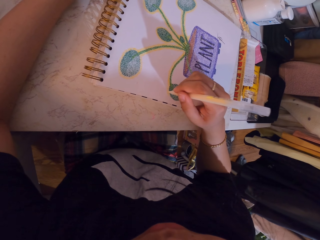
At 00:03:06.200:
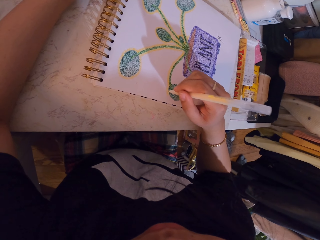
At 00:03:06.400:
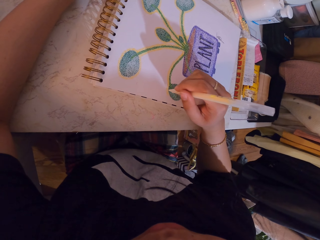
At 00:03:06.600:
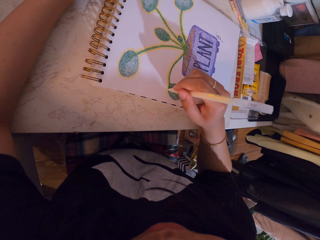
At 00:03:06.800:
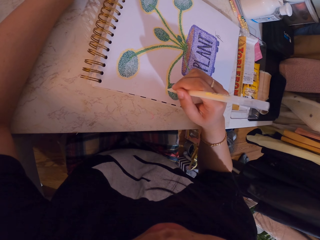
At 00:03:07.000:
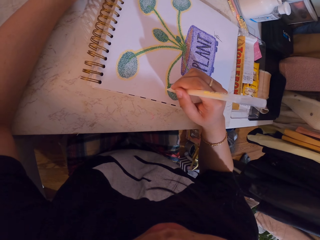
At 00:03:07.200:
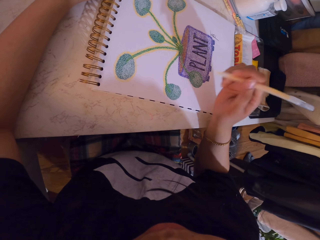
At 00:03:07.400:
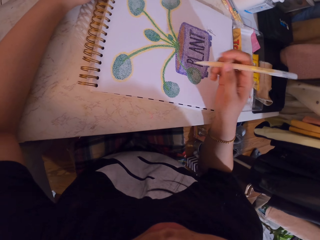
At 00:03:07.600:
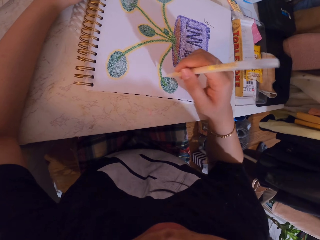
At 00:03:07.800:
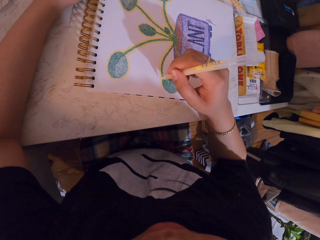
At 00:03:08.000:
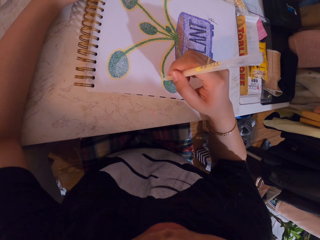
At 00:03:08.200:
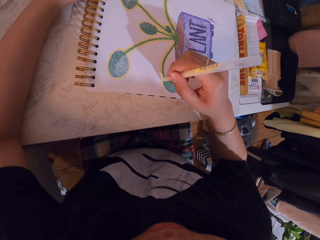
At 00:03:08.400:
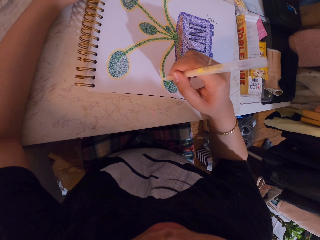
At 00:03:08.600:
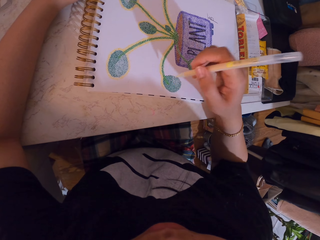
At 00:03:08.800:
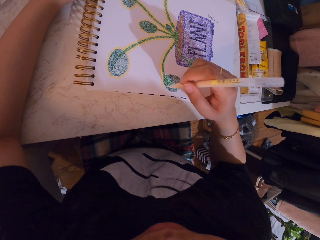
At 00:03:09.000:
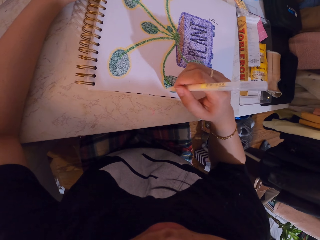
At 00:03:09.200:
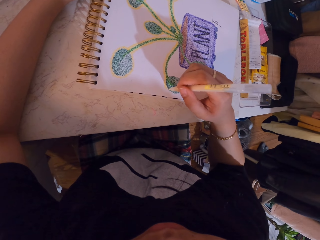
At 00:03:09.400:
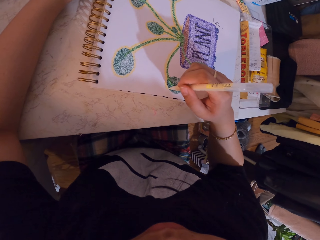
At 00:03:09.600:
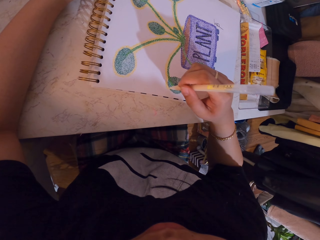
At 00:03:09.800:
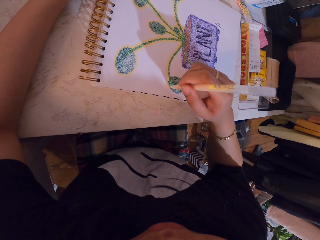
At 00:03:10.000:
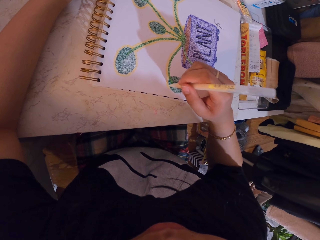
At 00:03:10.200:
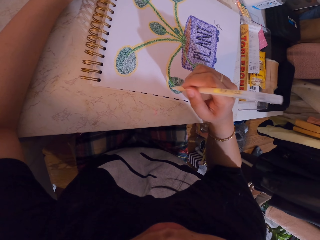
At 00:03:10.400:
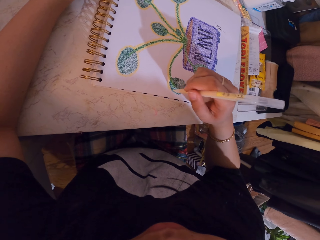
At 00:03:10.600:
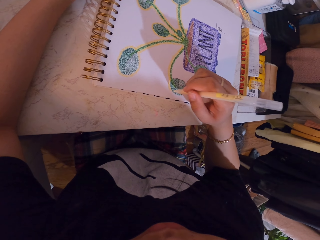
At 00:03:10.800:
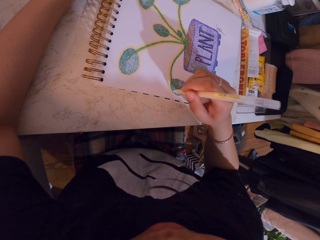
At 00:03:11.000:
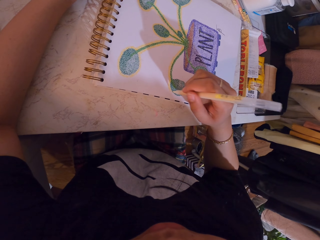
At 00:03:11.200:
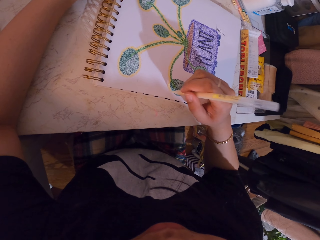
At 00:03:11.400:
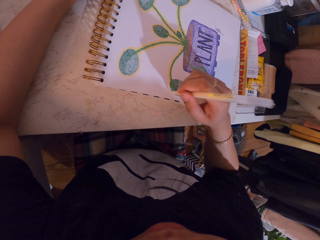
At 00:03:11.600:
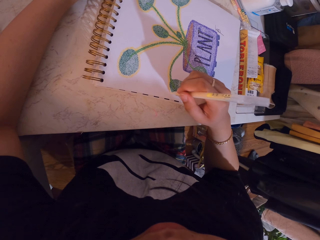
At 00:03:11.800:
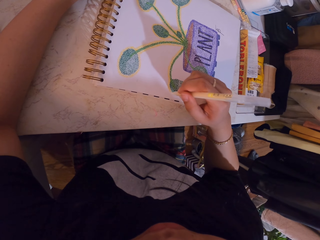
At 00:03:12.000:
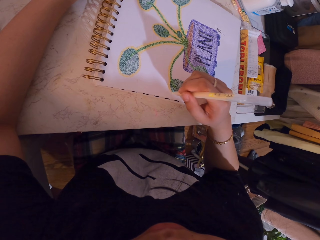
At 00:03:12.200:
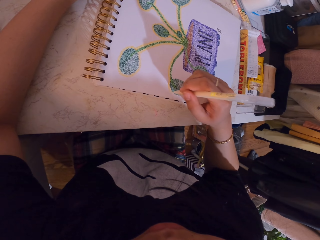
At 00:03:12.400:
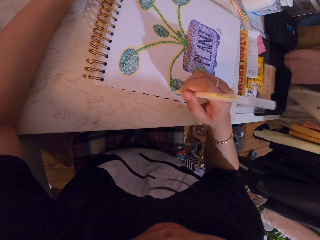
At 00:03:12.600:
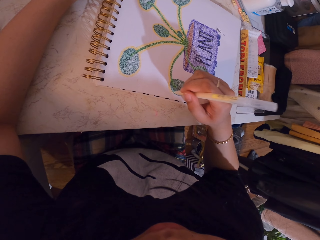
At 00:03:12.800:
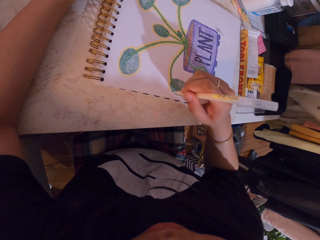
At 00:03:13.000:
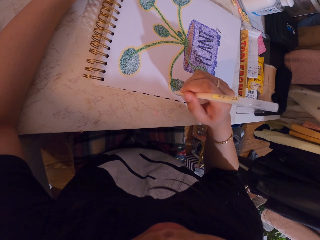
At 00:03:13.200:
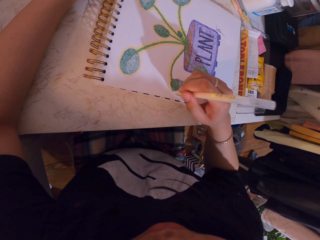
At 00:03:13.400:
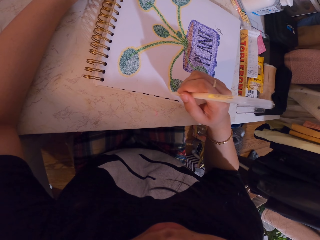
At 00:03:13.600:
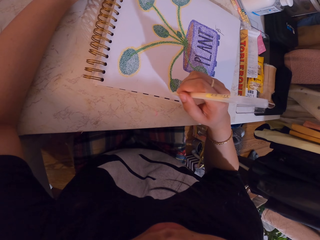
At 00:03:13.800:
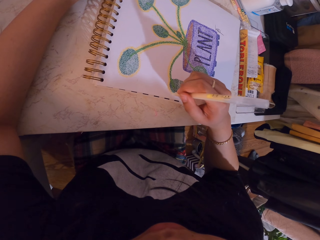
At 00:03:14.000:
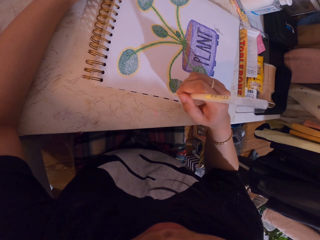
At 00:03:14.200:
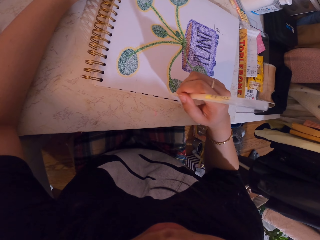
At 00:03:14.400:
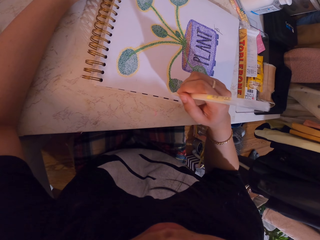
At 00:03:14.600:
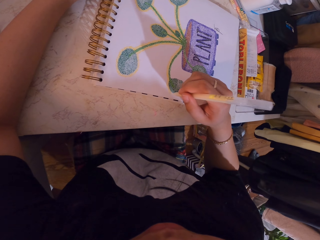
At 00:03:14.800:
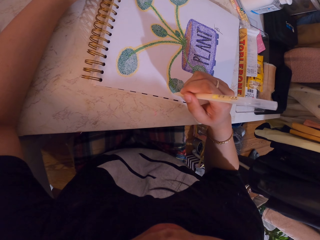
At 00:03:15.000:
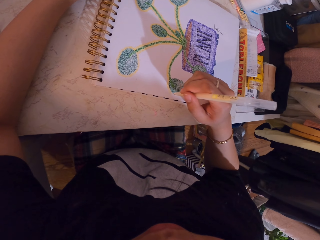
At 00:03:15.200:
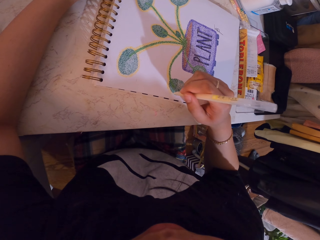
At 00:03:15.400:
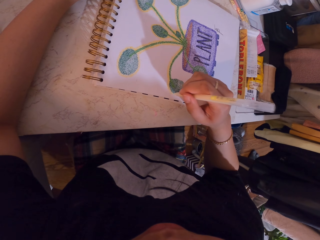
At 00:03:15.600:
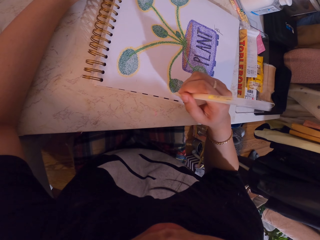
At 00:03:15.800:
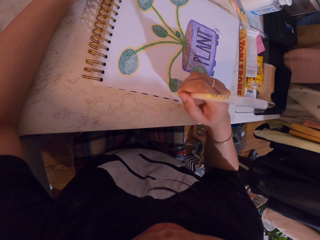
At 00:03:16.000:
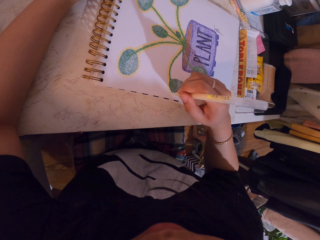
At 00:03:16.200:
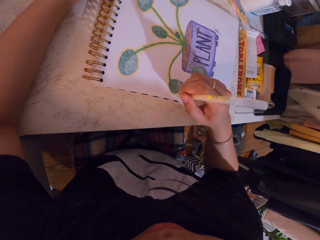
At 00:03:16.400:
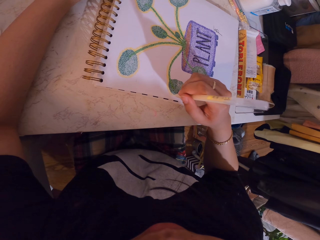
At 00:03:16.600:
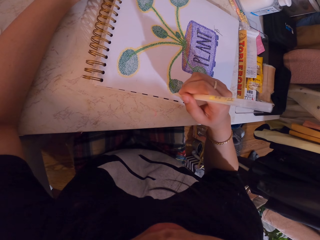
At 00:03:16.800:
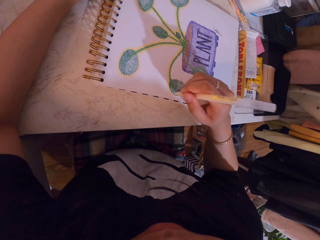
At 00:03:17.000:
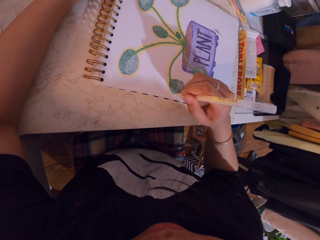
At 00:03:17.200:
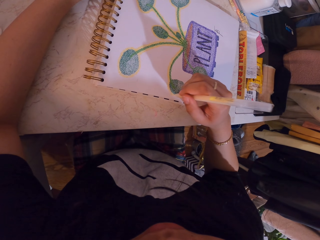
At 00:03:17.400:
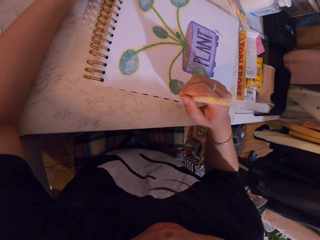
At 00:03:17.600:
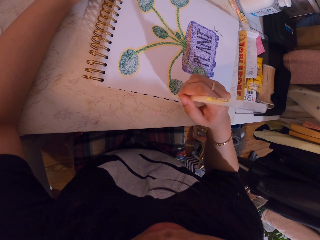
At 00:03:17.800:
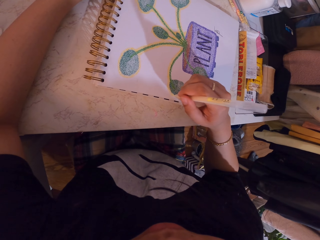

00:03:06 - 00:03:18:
The camera wearer lifts the decorating pen. They decorate a drawing on a book with the decorating pen.

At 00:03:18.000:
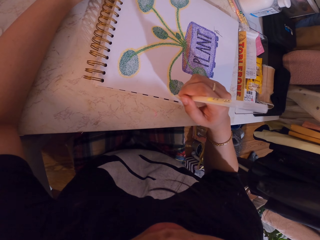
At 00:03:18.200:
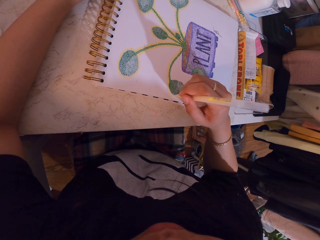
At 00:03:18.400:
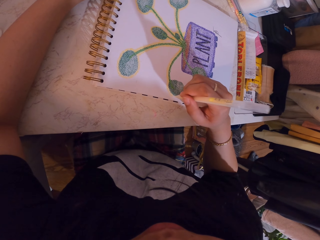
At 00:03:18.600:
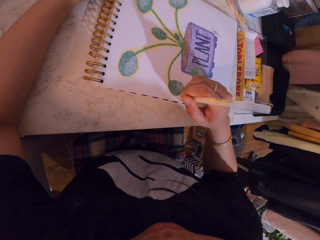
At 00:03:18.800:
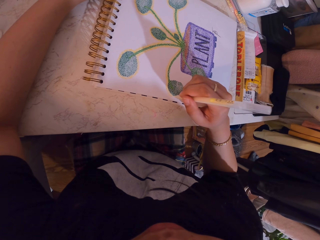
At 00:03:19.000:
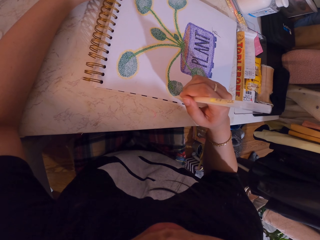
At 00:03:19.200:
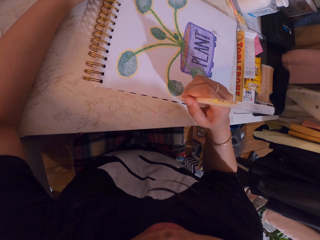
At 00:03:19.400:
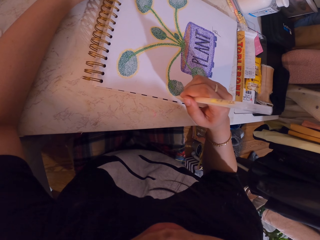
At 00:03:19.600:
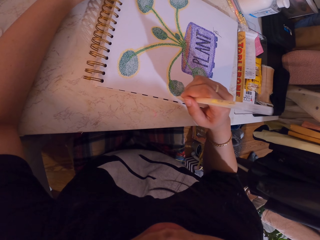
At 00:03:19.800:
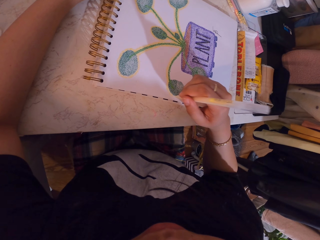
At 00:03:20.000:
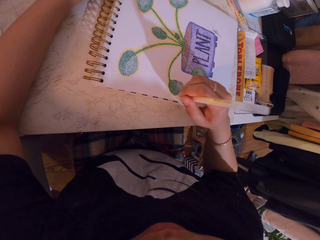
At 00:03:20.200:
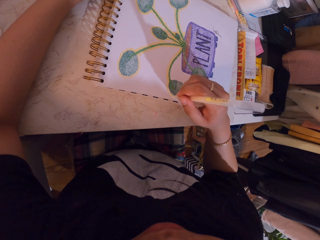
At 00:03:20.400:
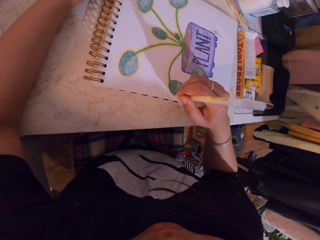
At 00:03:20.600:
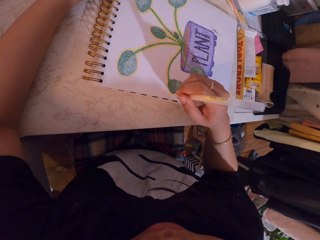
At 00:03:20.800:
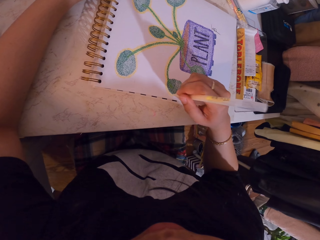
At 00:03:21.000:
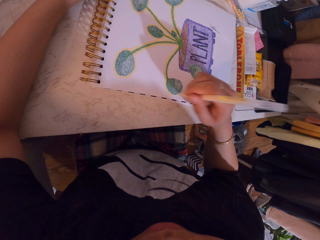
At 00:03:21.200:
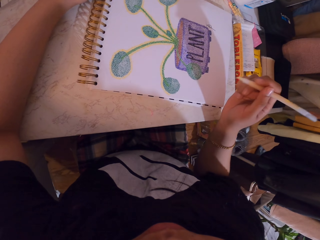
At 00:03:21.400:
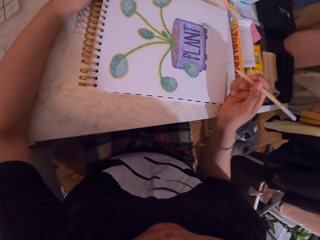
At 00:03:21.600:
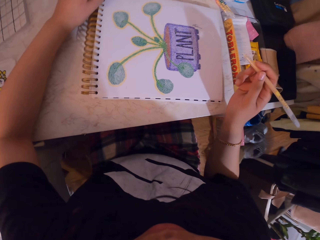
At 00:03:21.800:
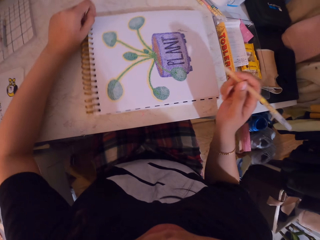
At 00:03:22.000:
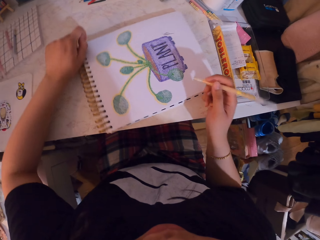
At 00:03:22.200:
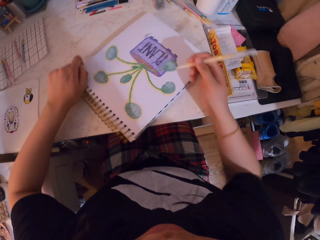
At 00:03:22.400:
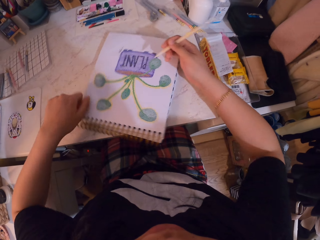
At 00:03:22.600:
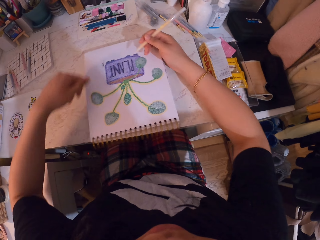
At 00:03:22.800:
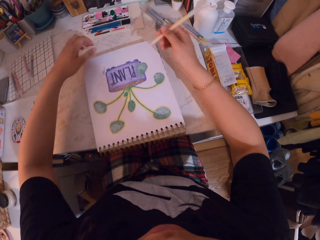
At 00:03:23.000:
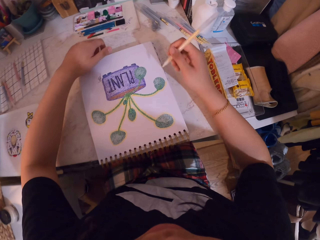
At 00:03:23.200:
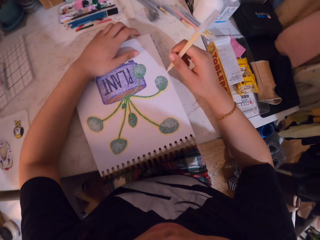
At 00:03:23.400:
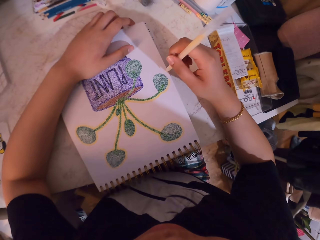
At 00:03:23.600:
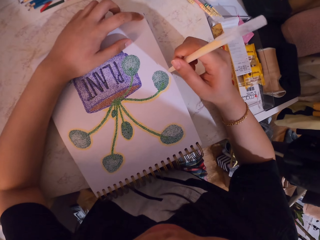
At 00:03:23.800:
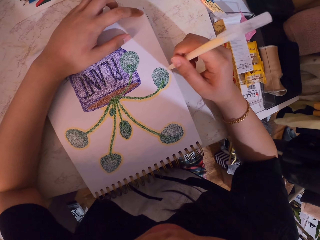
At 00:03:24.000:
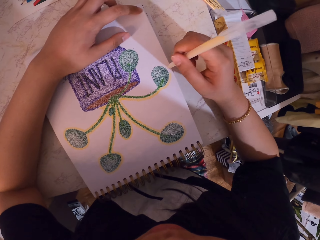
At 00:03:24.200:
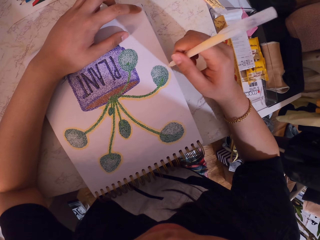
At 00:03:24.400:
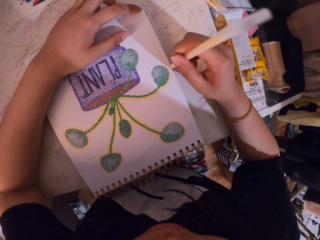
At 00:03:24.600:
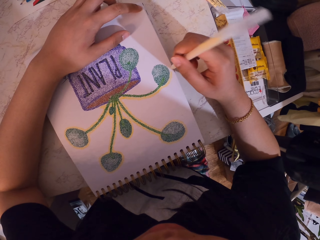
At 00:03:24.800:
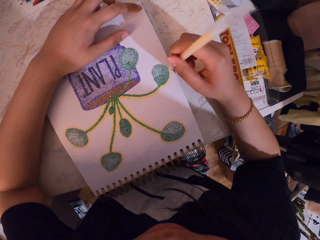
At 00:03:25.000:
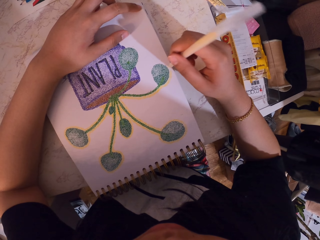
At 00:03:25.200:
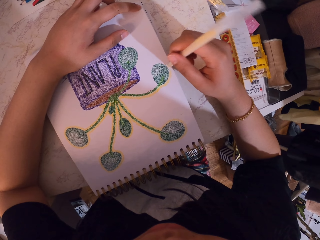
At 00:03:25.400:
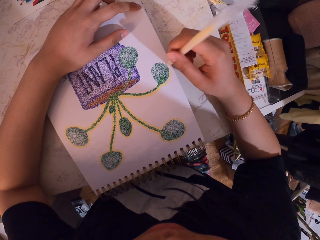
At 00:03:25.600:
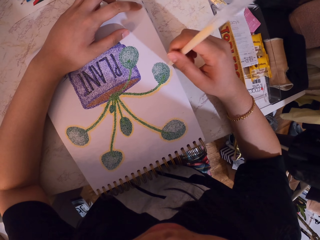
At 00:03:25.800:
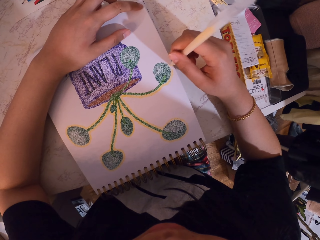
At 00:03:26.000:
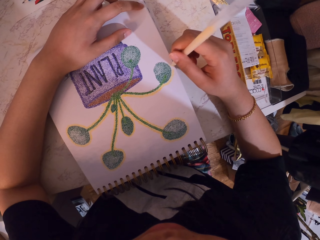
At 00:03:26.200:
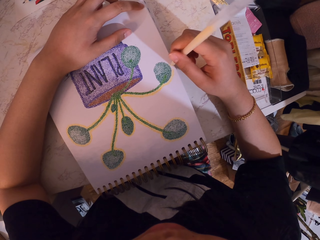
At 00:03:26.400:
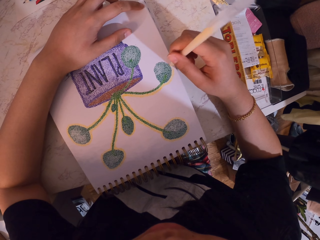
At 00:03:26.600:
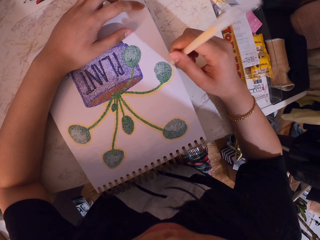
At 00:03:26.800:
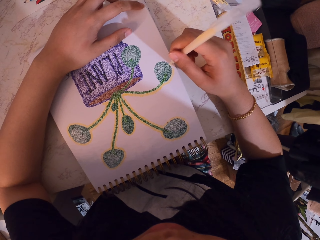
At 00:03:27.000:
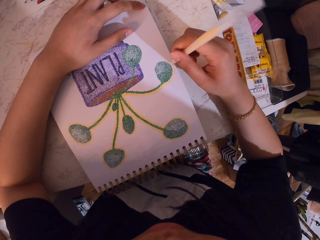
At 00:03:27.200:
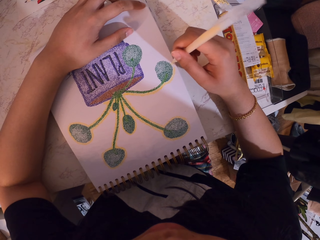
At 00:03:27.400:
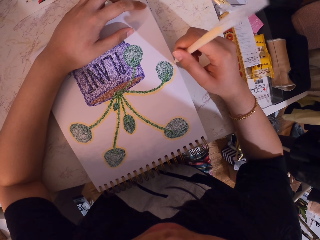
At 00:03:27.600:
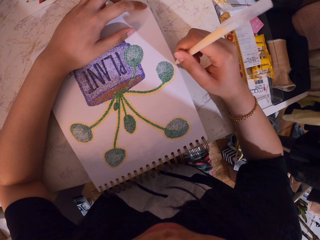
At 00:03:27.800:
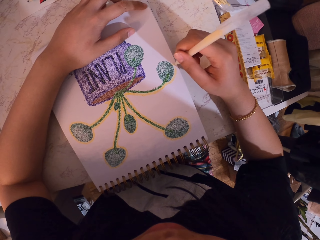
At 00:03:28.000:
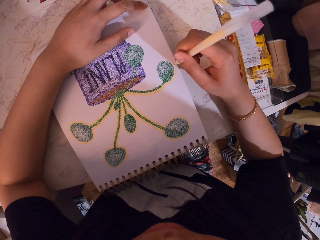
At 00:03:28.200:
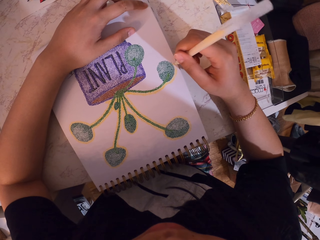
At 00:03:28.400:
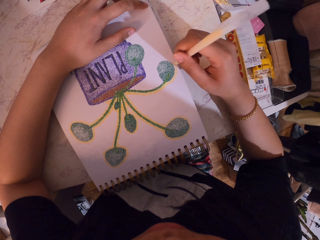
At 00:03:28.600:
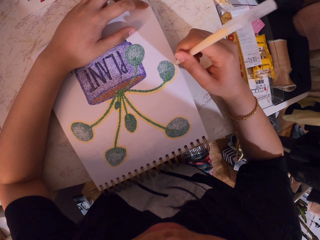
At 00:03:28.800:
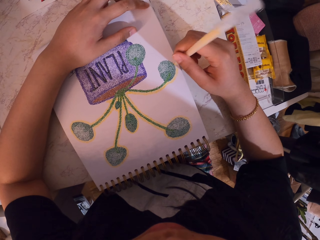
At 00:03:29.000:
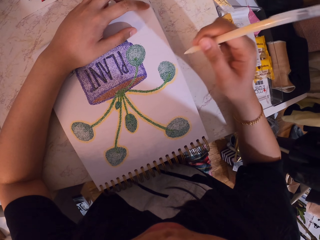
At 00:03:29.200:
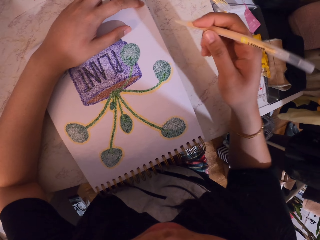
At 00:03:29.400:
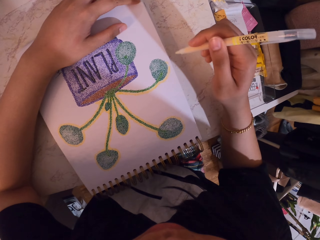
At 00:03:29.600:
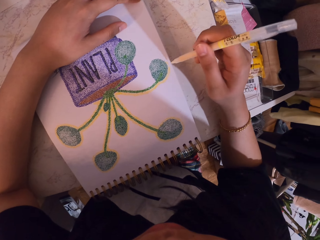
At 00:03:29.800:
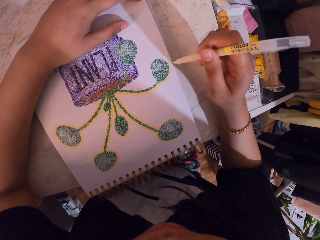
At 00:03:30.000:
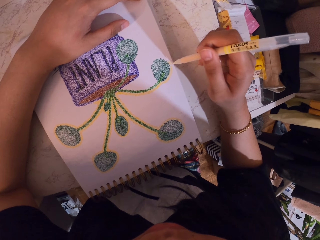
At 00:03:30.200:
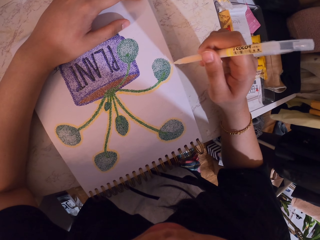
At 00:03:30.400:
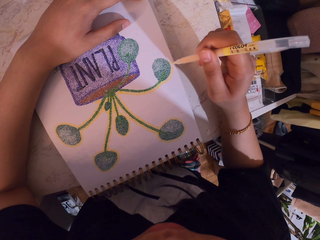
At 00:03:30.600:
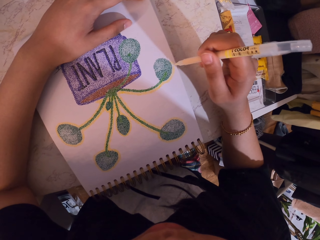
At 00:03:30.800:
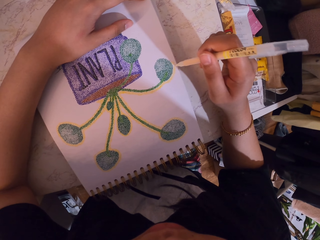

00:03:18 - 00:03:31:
The camera wearer turns the book on the table. They decorate a drawing on the book with a decorating pen.
